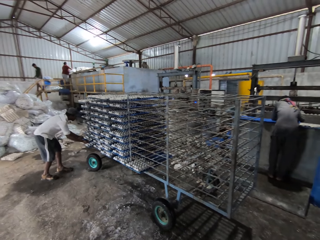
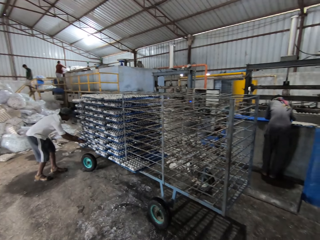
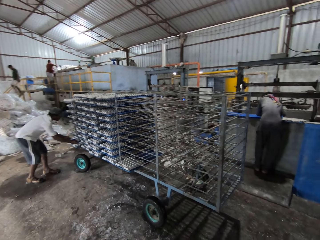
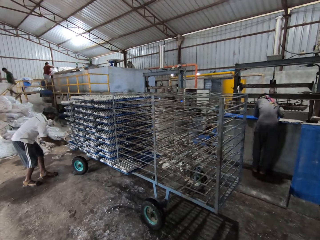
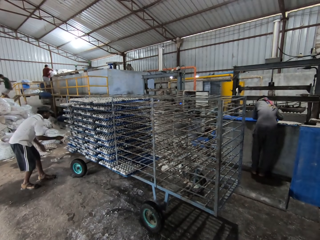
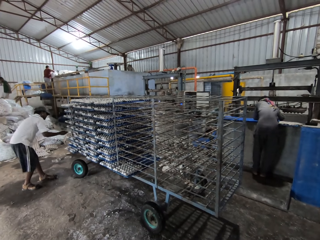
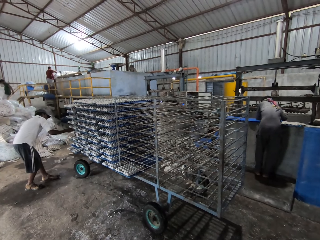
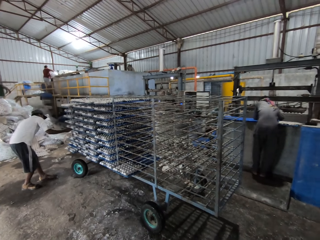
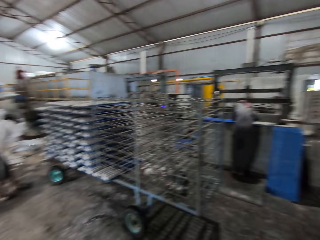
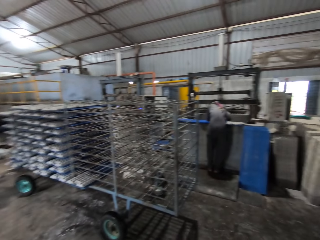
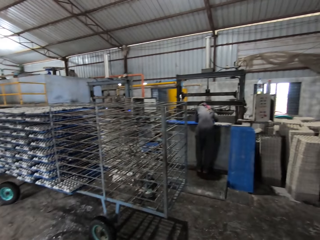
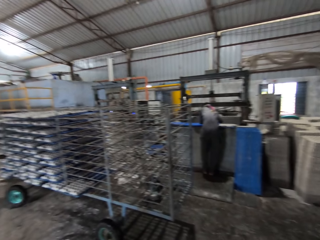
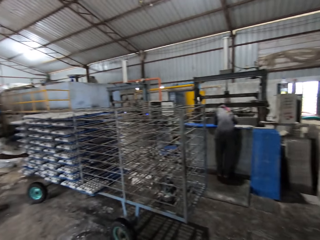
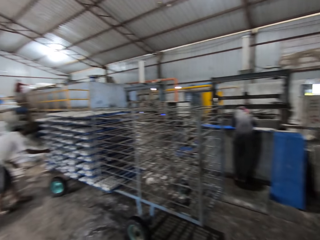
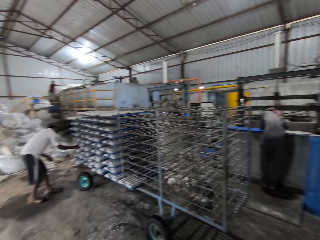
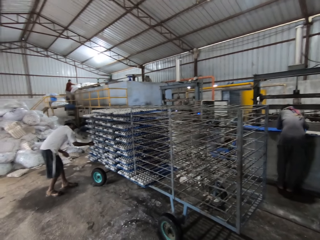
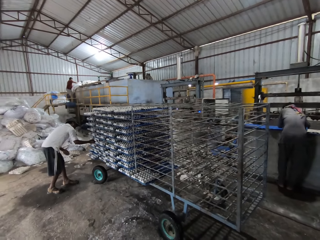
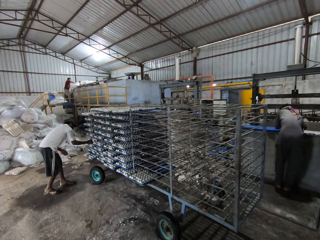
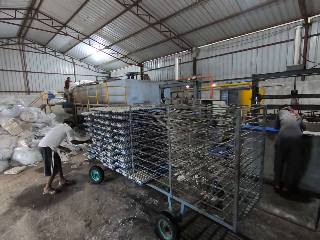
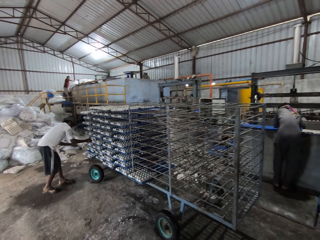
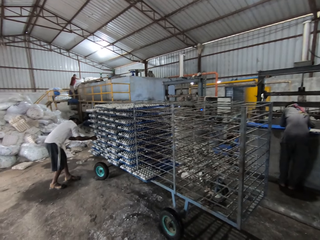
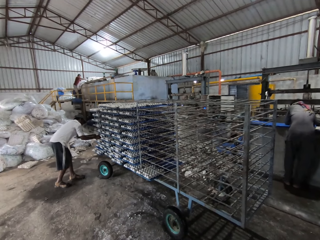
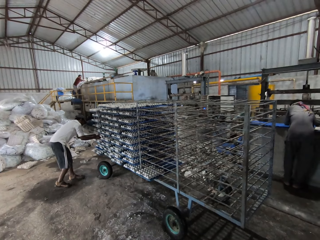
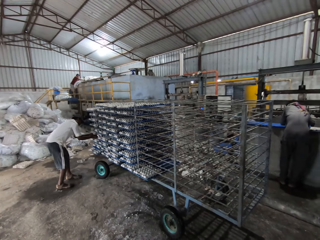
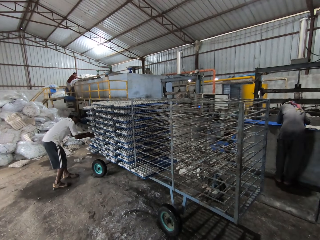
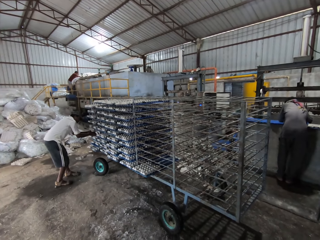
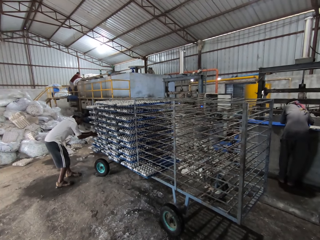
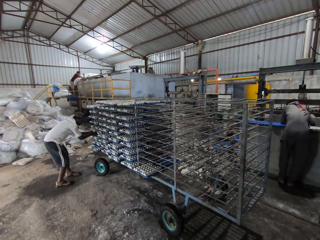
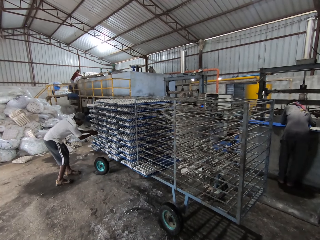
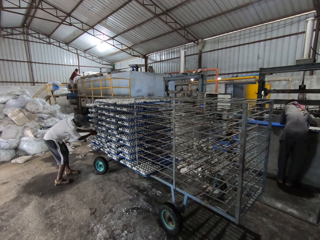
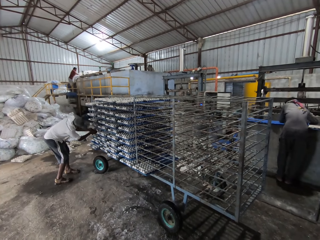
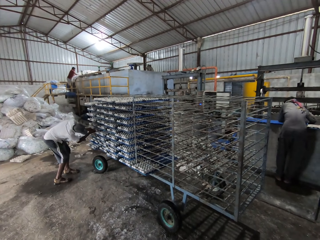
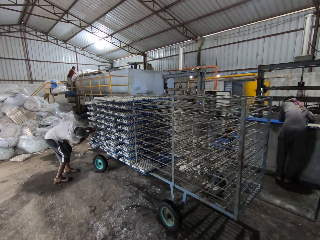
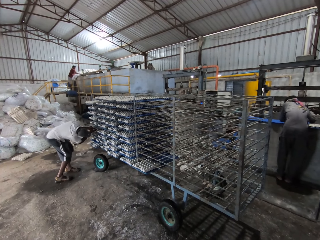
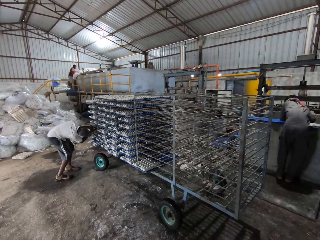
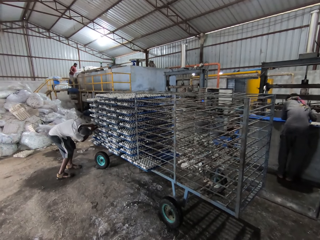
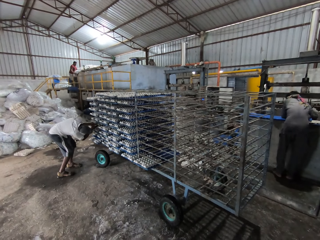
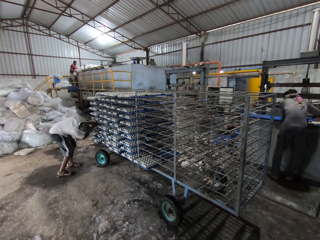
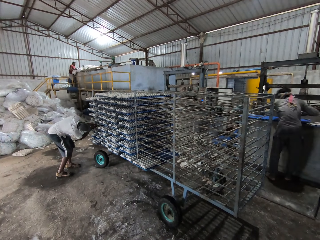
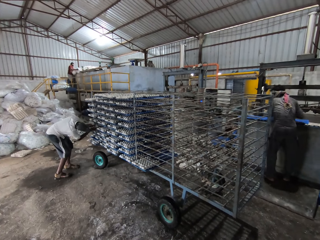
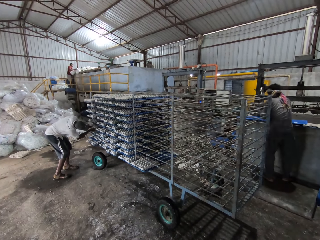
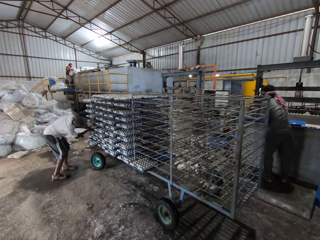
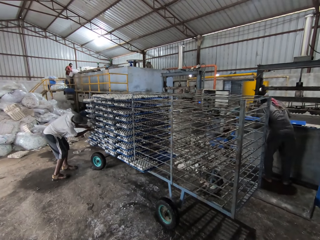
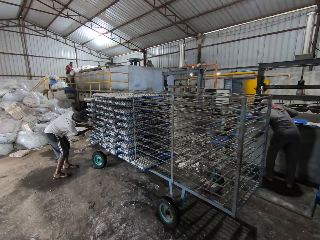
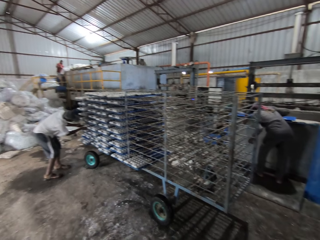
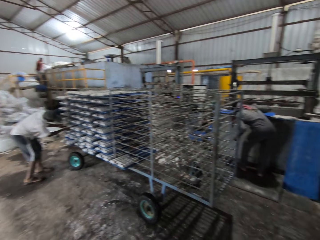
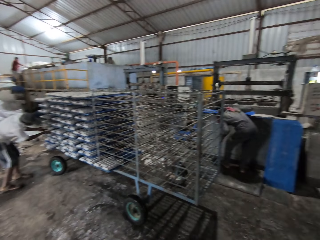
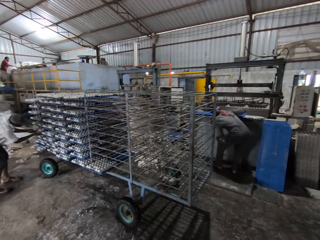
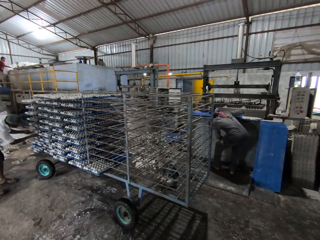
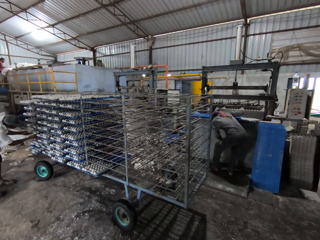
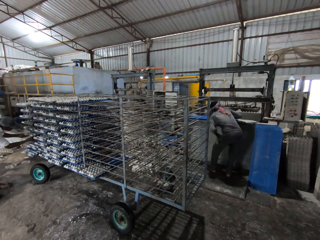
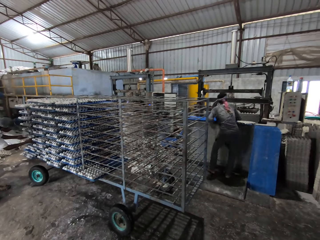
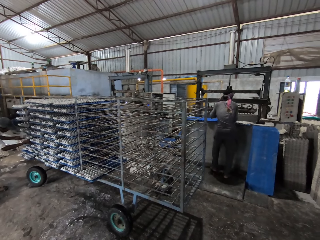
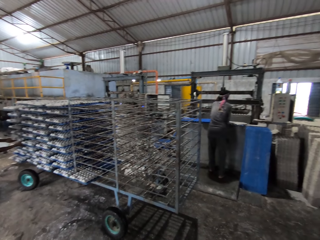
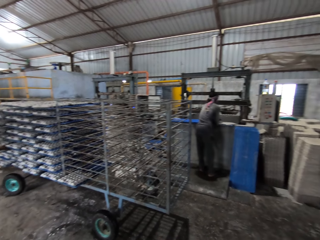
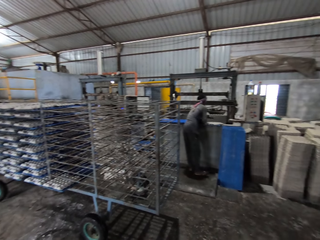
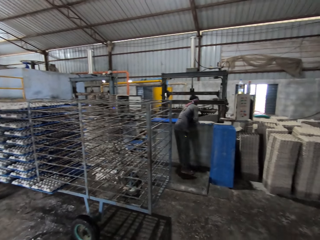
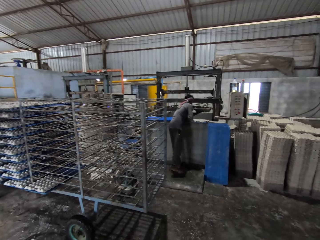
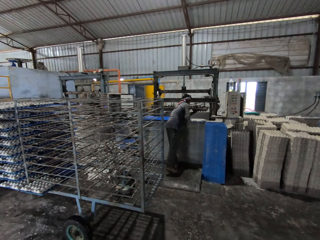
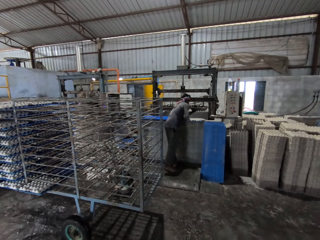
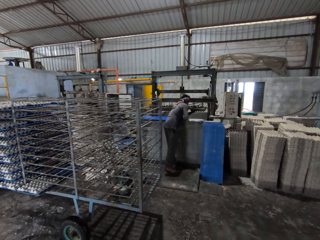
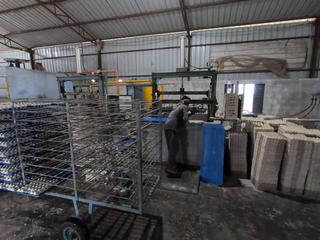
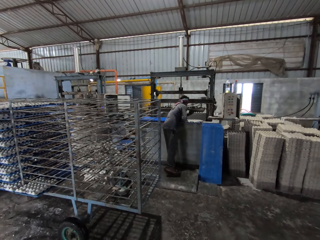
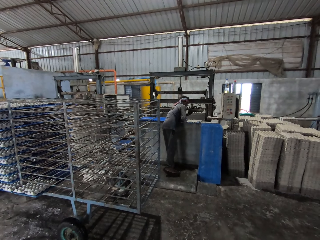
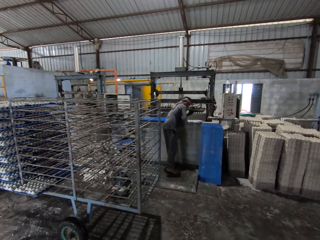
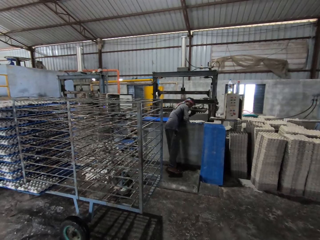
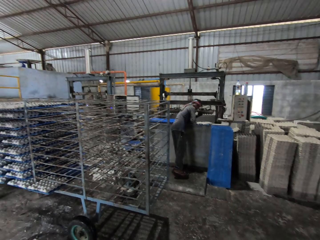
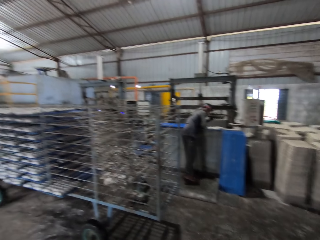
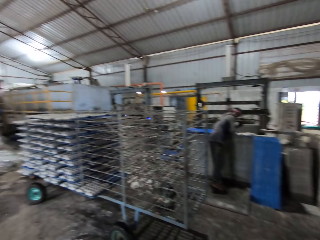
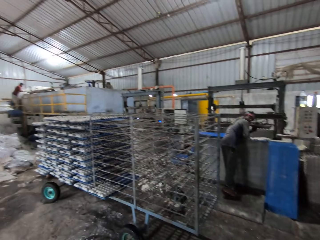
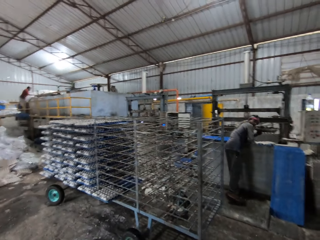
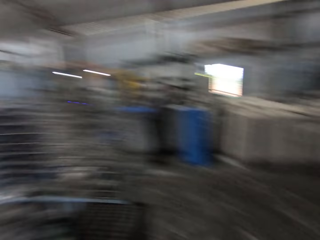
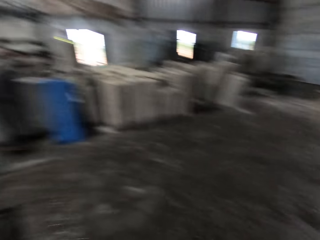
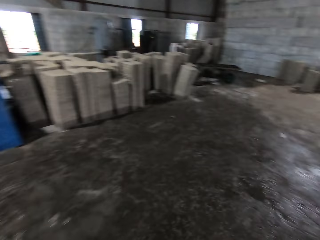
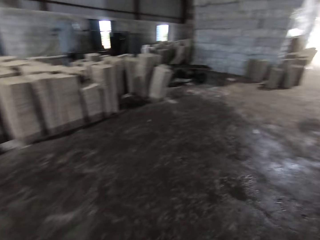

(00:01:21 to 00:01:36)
A man adjusts a tray on the shelf with his right hand. The camera wearer looks around a workshop. The man adjusts the tray on the shelf with his hands. Another man drops the paper in his right hand on the floor. The camera wearer looks around the workshop. The other man touches the egg crate moulding machine with his left hand. The camera wearer adjusts the tray on the shelf.

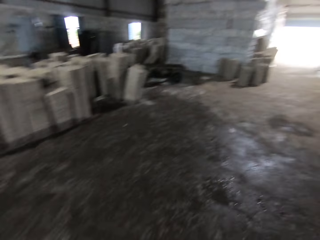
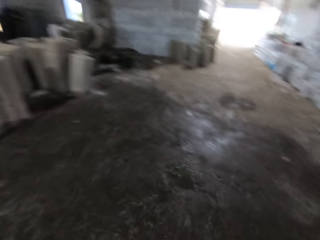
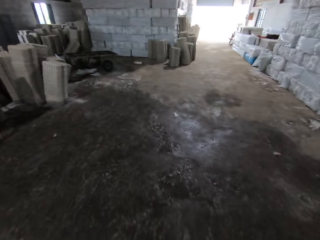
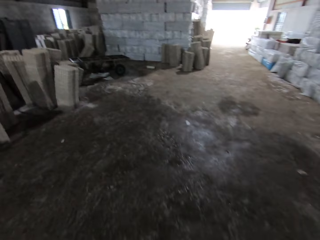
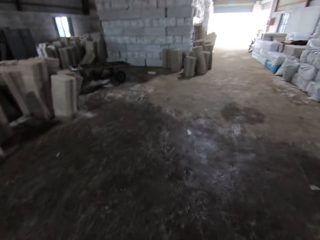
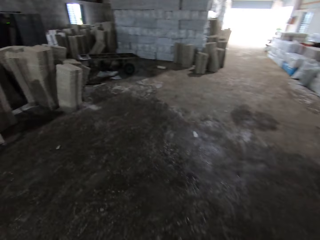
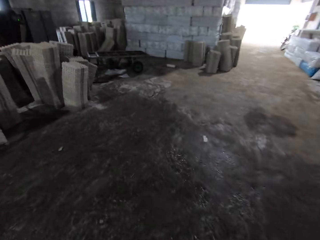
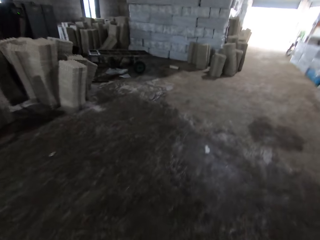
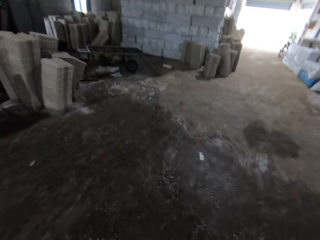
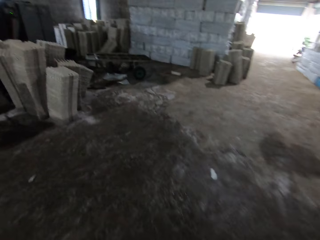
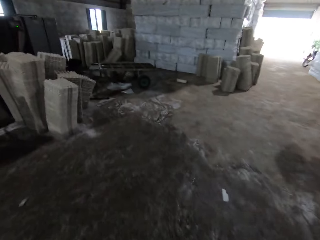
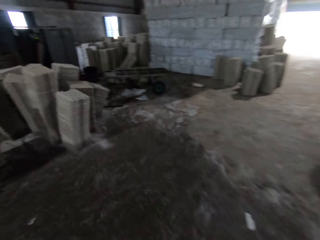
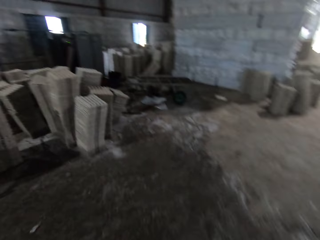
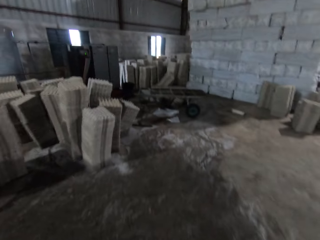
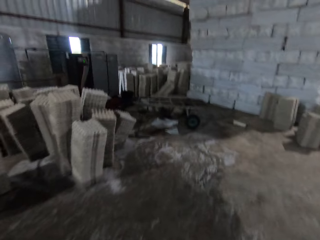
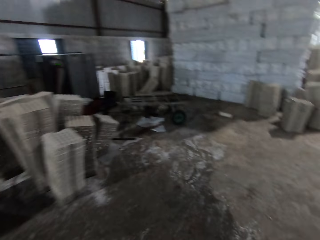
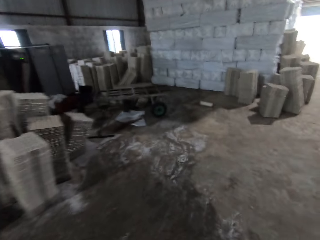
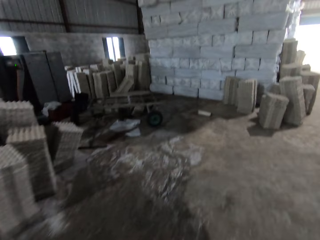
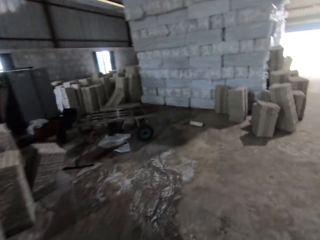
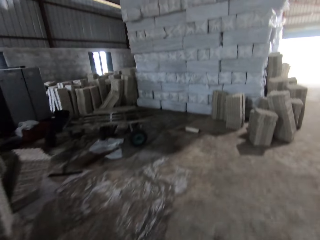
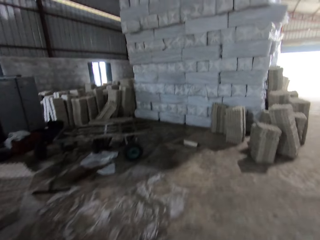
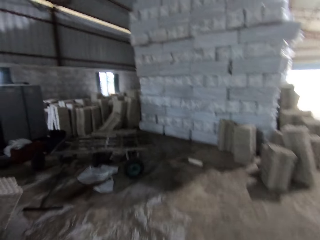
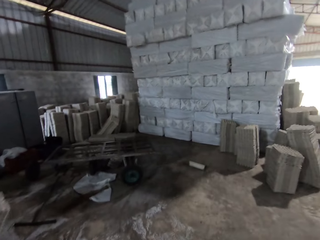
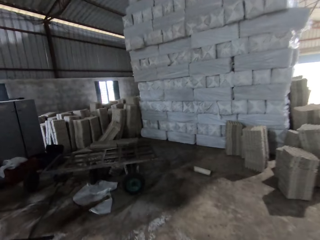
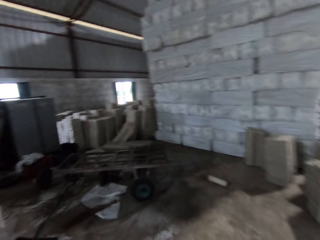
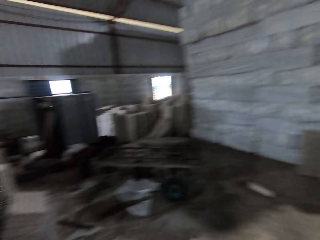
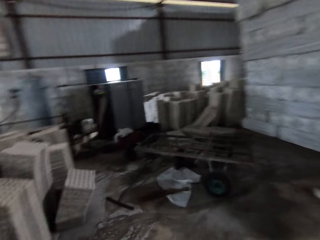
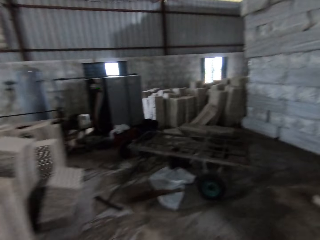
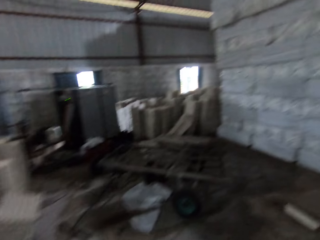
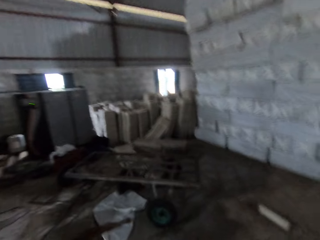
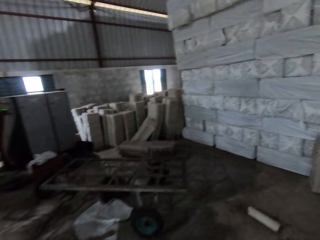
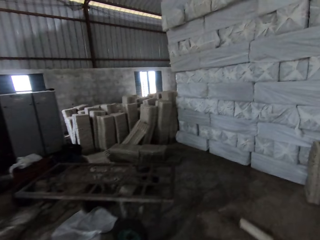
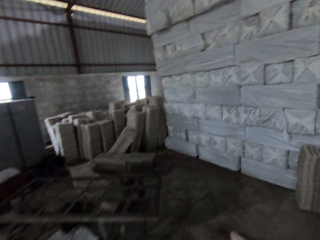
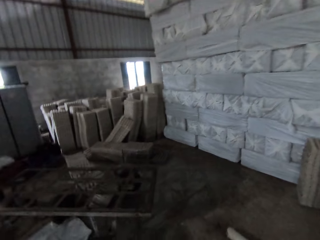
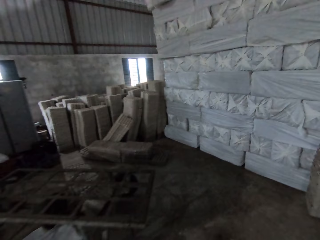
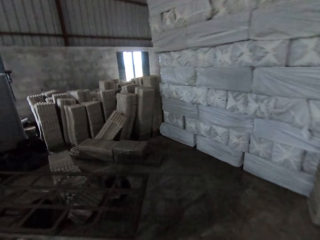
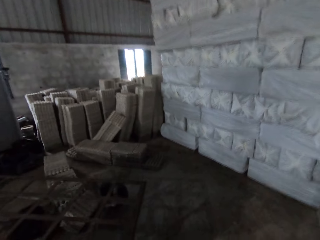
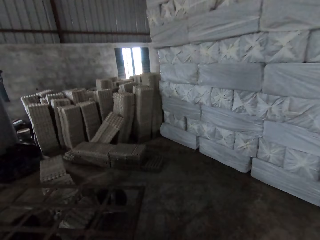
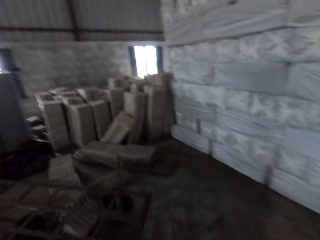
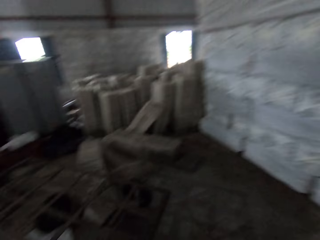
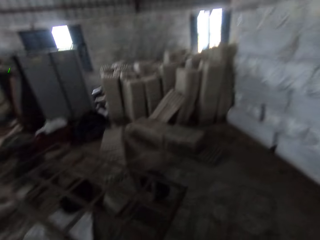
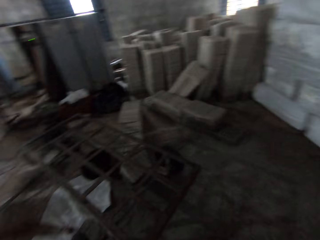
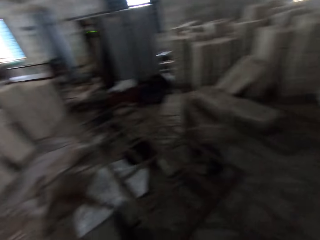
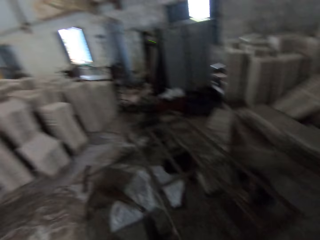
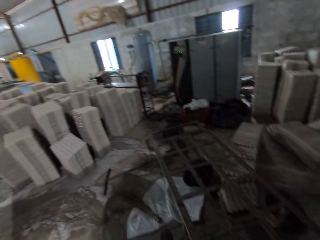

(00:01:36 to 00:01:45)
The camera wearer looks around a workshop. They walk around the workshop.
